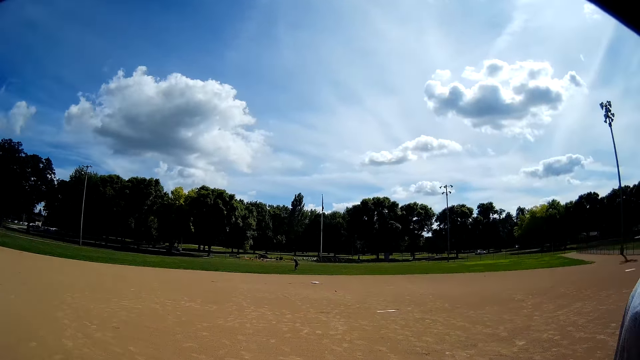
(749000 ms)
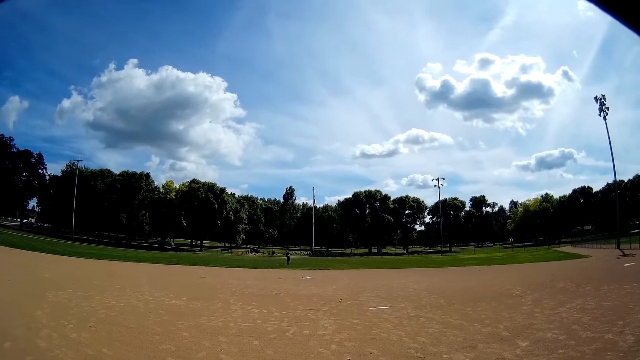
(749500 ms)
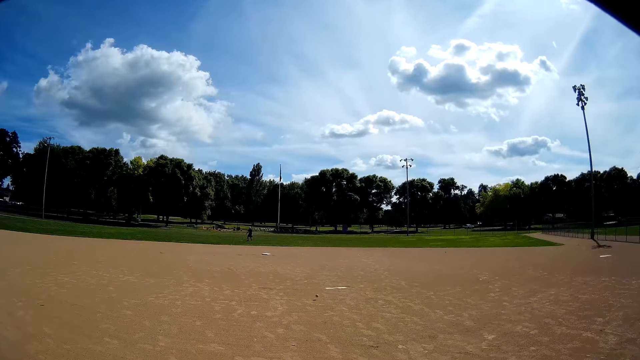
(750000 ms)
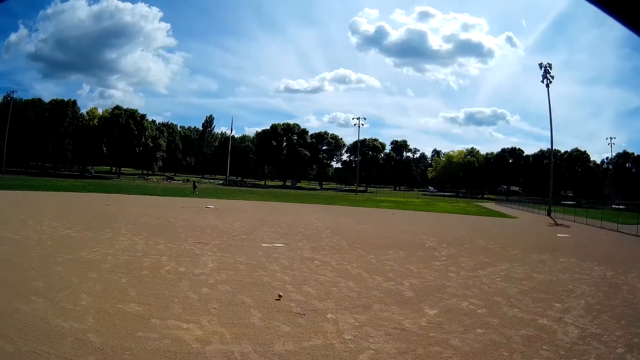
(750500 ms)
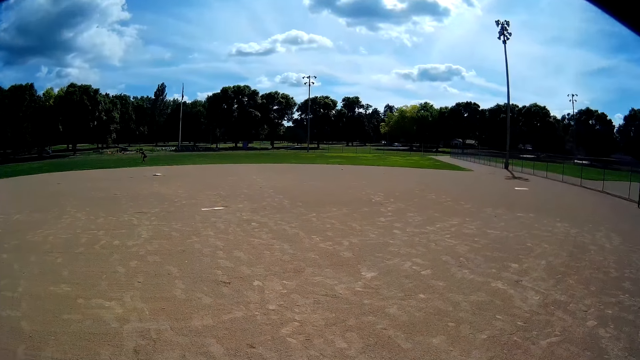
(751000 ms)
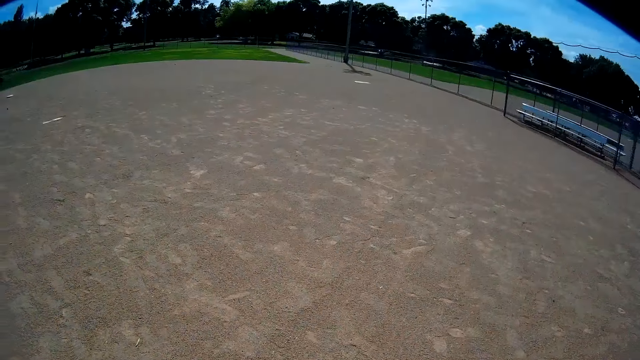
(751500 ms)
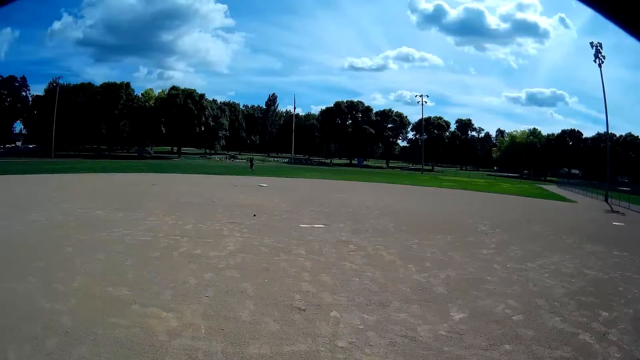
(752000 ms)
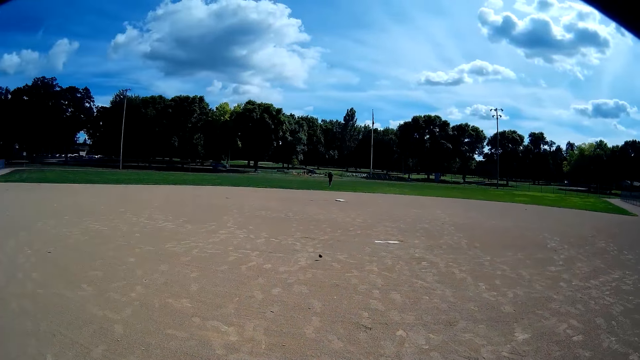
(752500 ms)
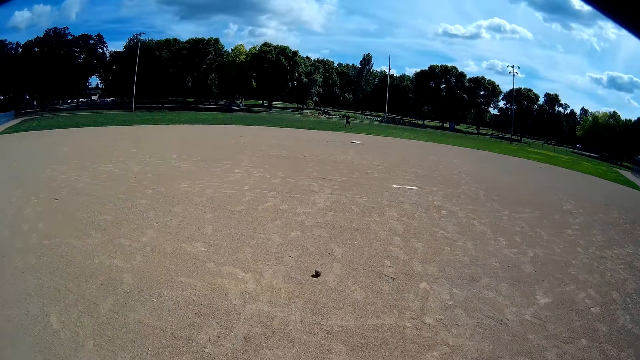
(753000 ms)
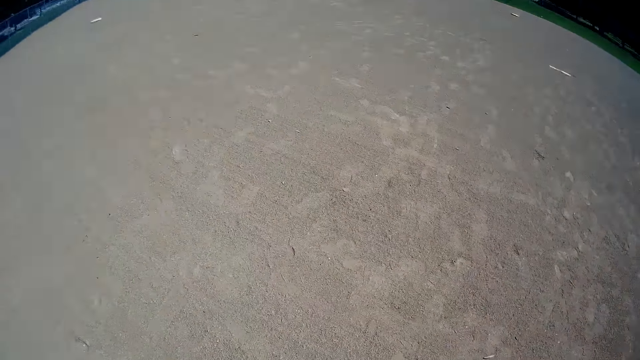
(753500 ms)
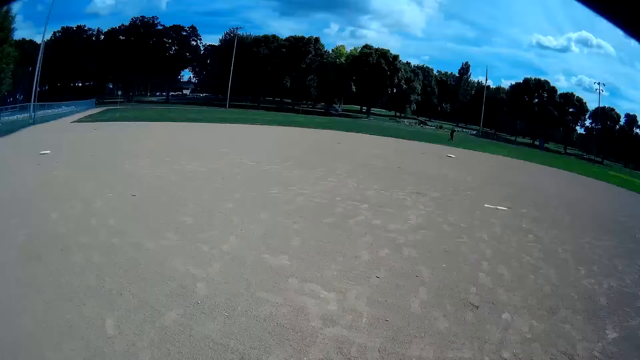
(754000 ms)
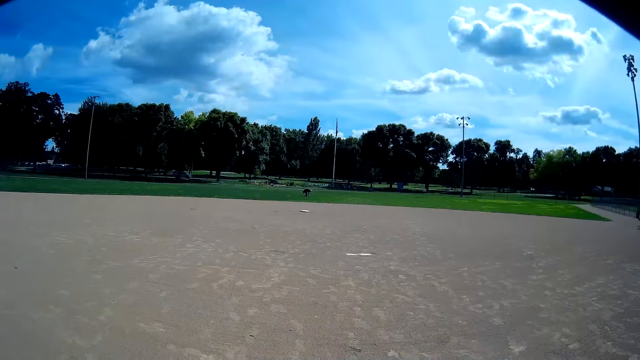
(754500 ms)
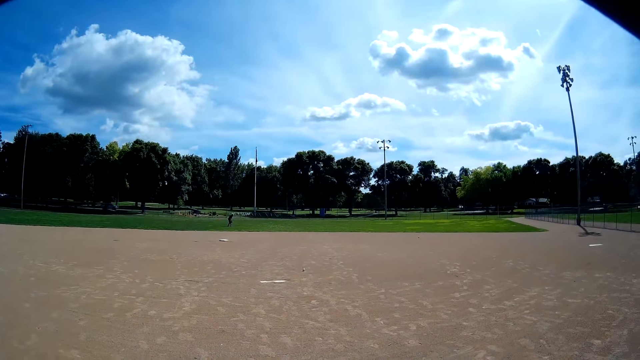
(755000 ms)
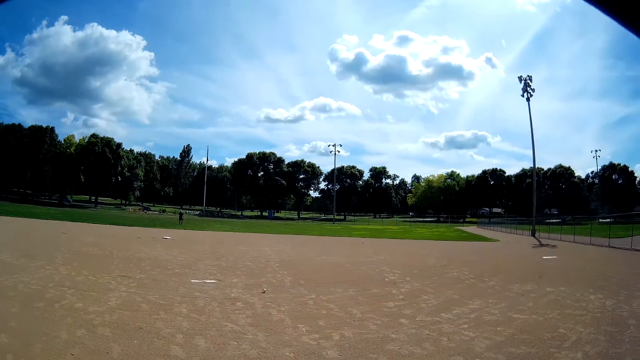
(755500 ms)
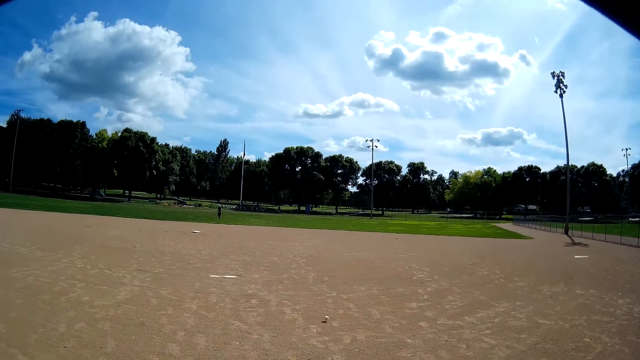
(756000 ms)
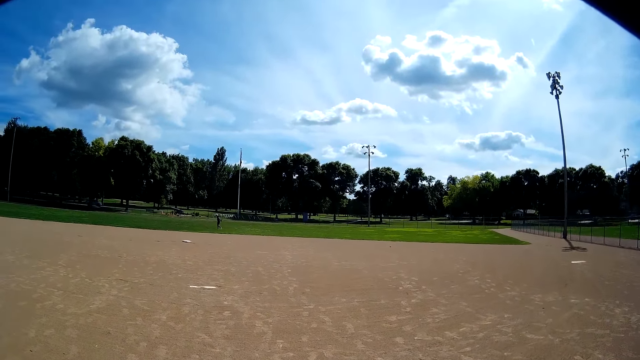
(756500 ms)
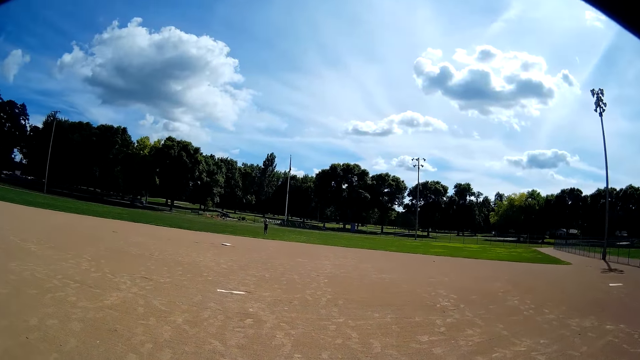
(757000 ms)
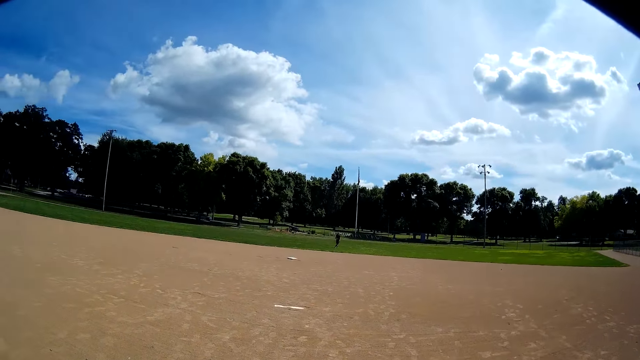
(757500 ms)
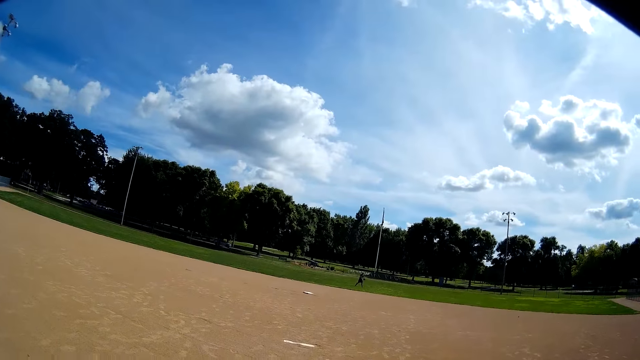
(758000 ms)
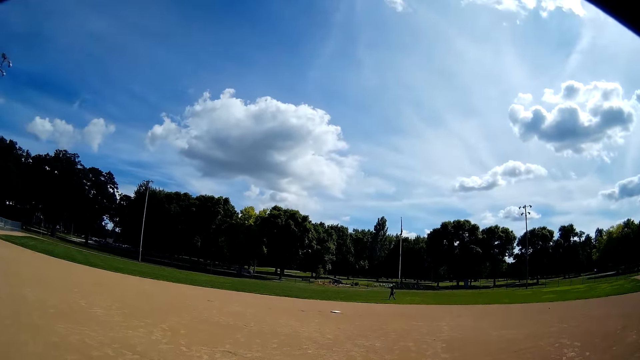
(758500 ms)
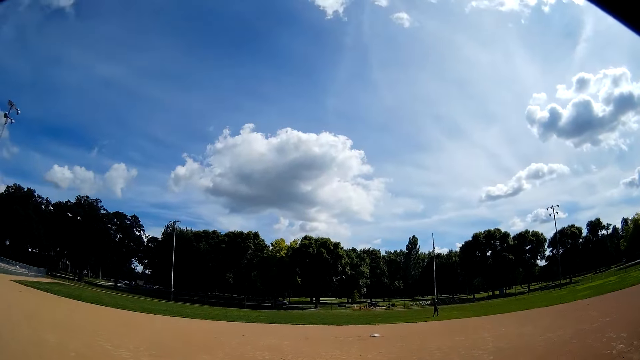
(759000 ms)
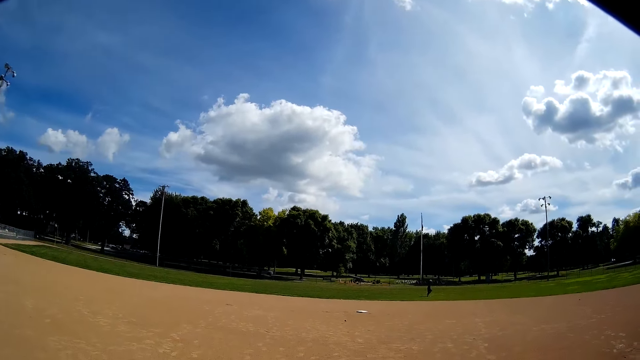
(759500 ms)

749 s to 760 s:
The camera wearer picks up the baseball on the floor with his hands. He picks up the baseball on the floor with his hands repeatedly.

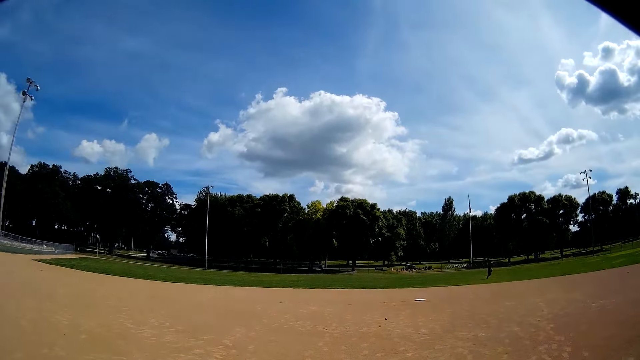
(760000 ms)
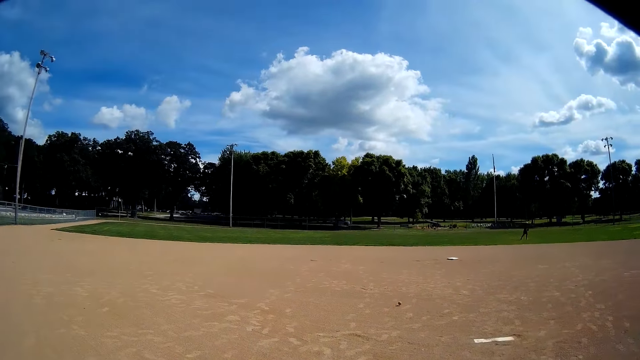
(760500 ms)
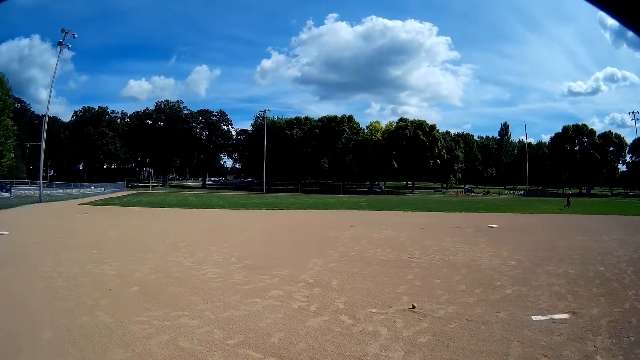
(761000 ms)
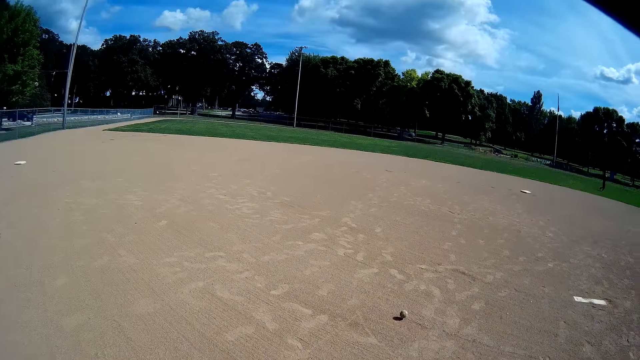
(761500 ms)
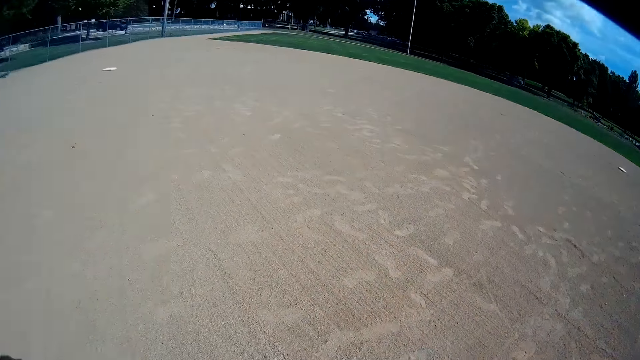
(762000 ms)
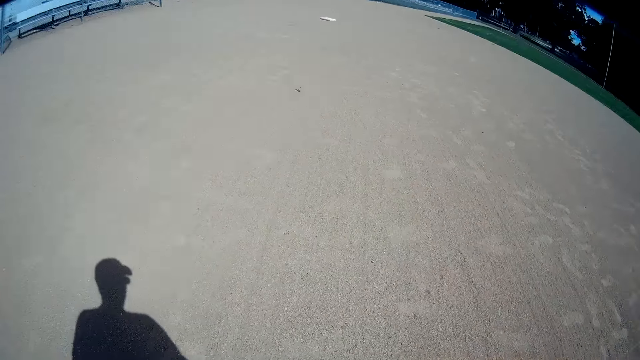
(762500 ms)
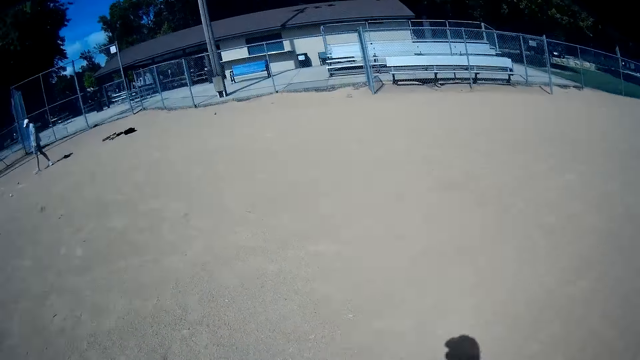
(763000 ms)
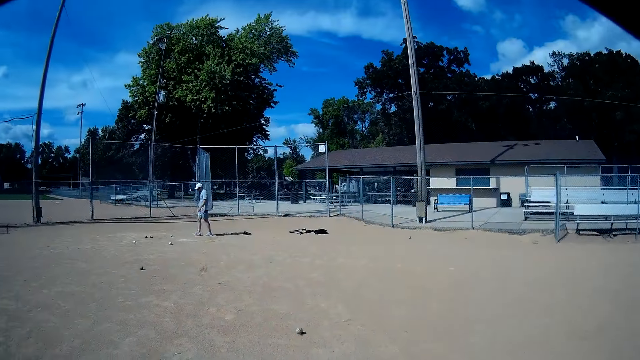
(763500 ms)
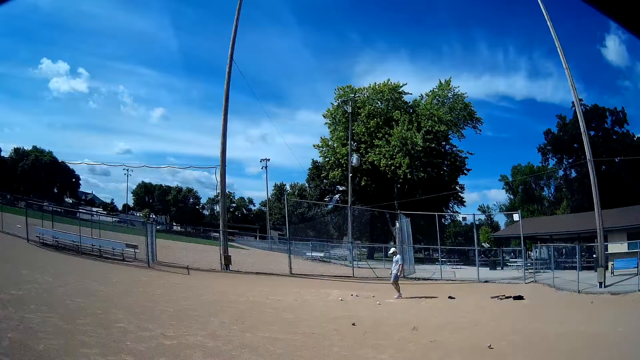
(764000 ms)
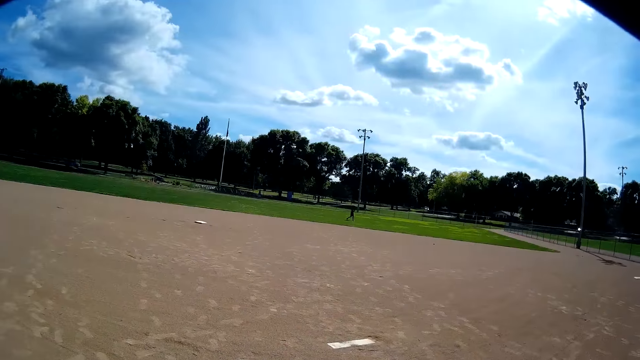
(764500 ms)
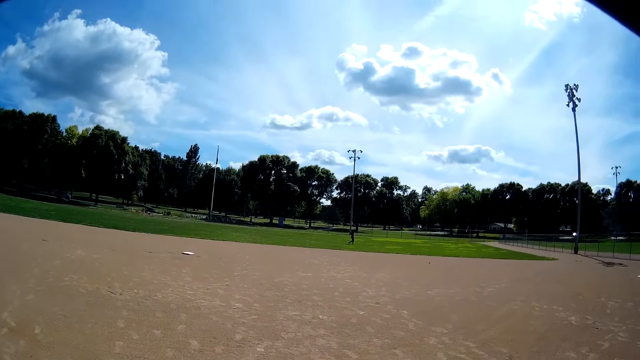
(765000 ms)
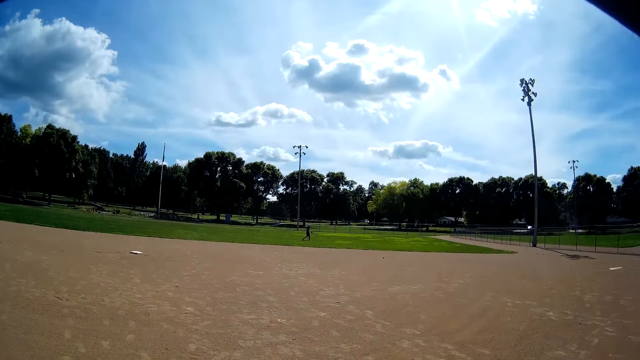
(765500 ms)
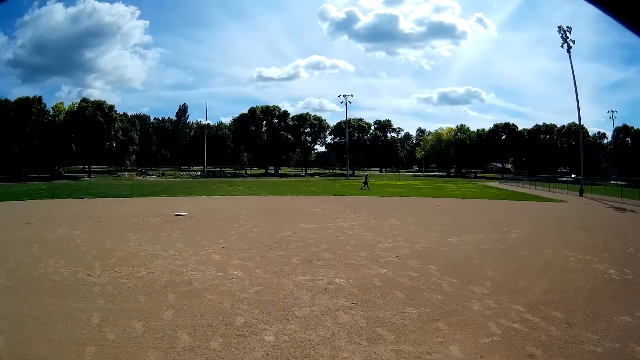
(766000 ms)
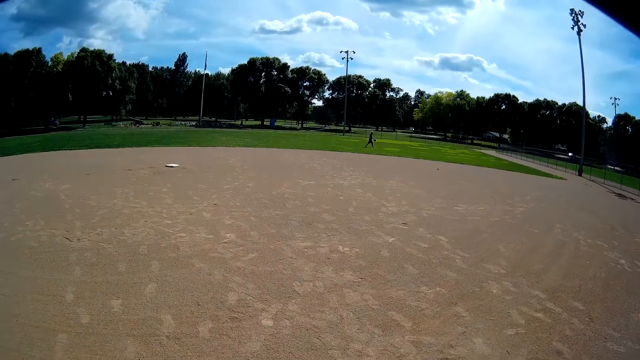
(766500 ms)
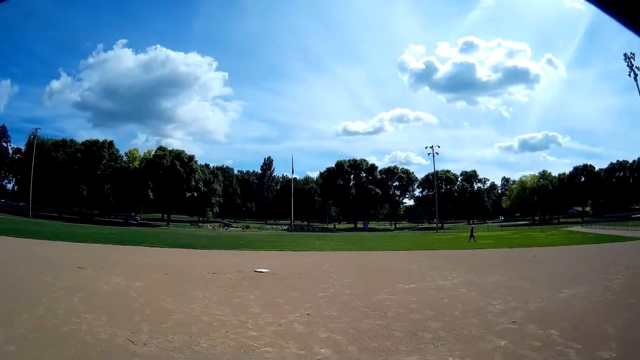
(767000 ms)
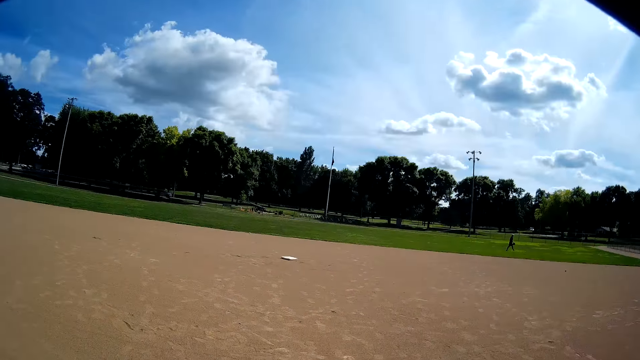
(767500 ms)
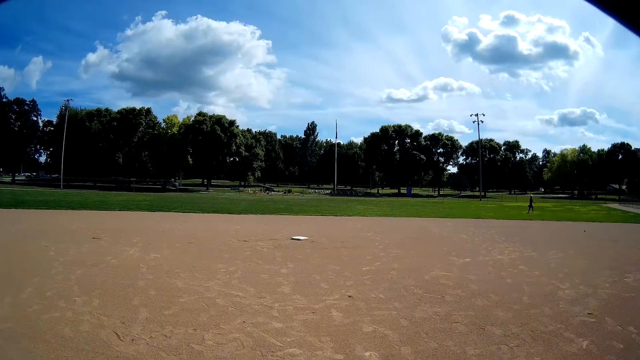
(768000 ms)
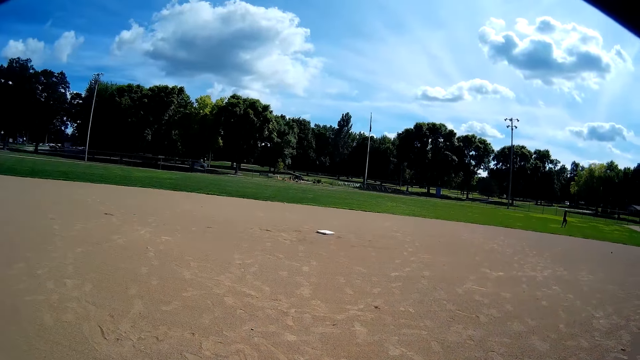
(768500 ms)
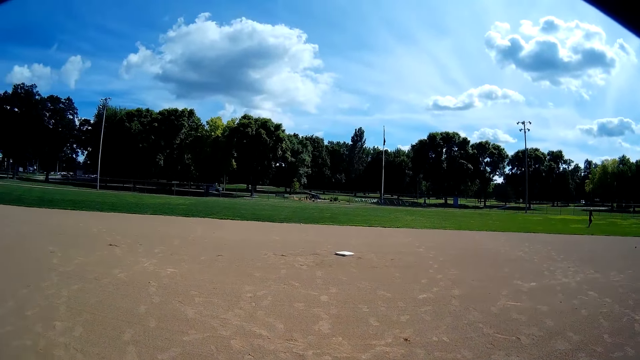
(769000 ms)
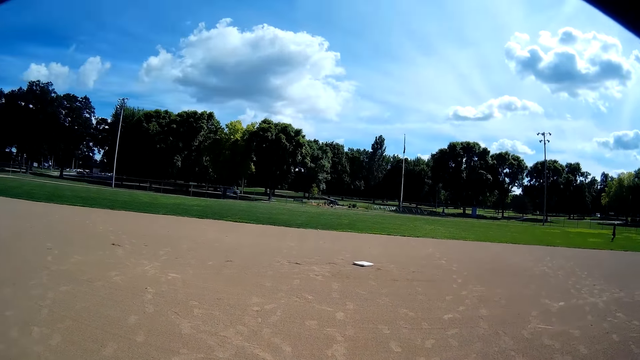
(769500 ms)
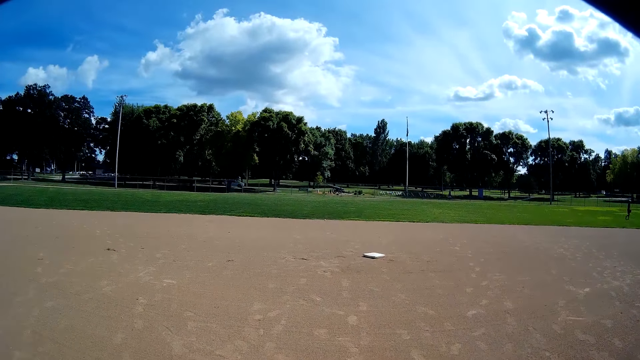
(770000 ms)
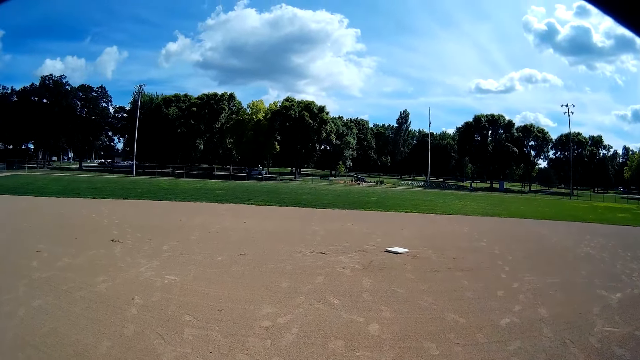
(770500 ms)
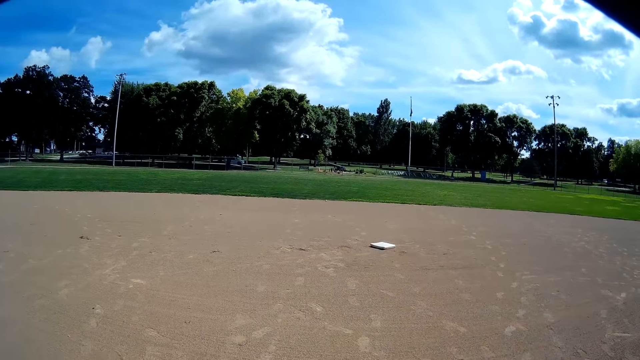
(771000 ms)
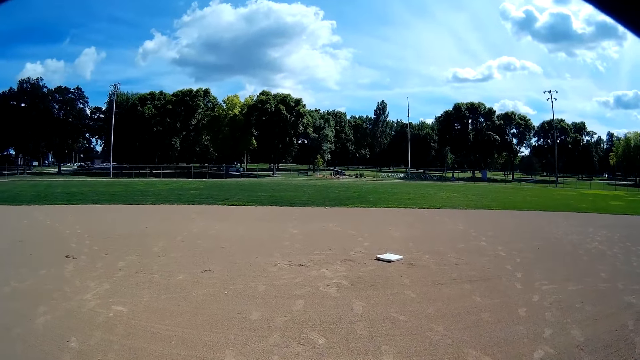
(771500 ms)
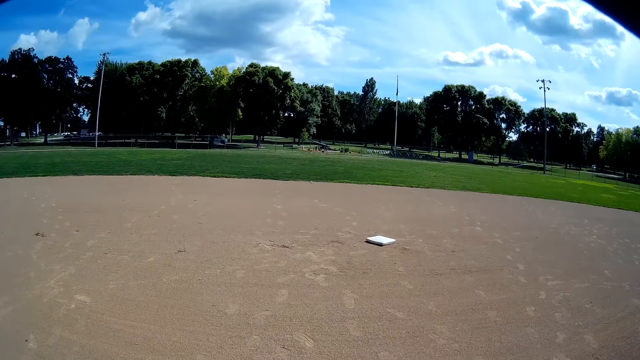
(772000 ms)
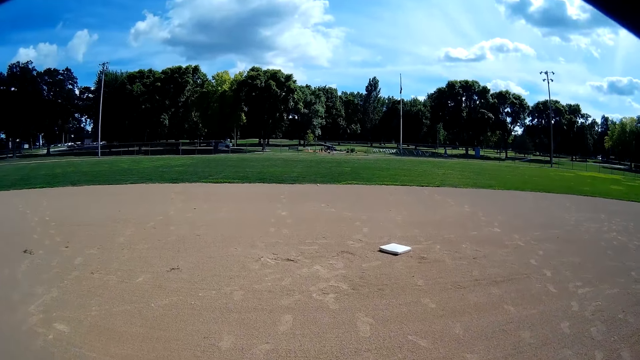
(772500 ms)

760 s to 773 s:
The camera wearer picks up the baseball on the floor with his hands.
